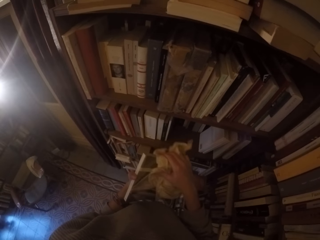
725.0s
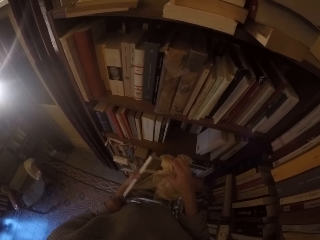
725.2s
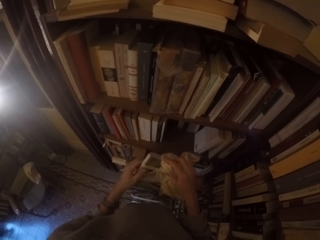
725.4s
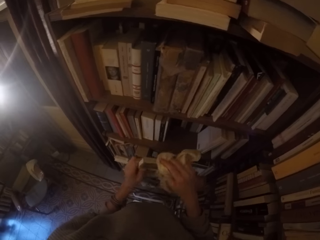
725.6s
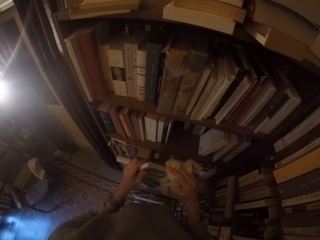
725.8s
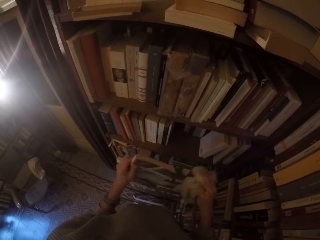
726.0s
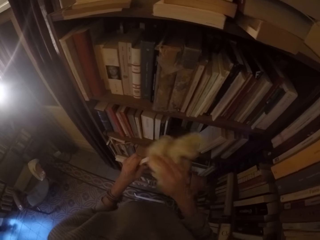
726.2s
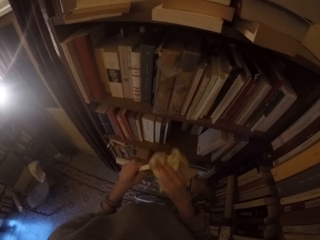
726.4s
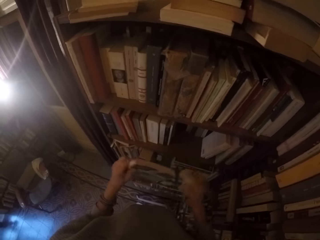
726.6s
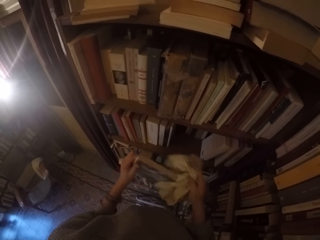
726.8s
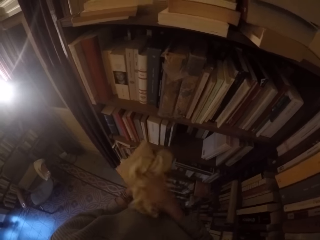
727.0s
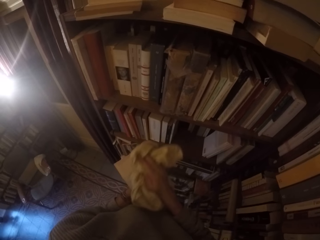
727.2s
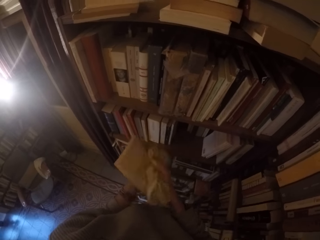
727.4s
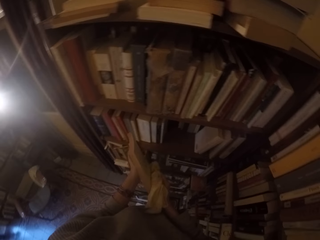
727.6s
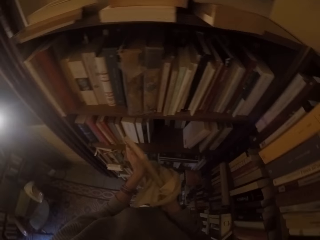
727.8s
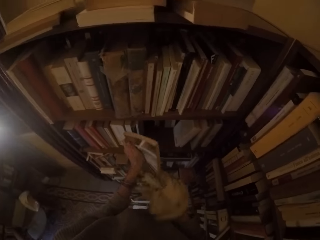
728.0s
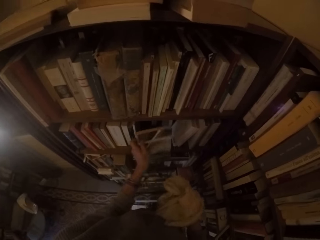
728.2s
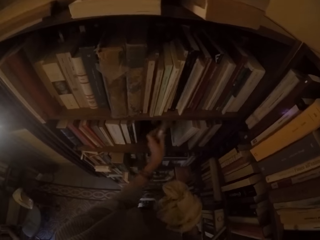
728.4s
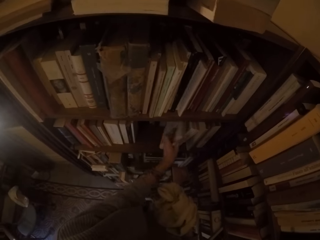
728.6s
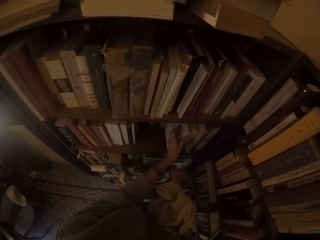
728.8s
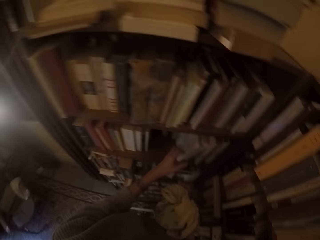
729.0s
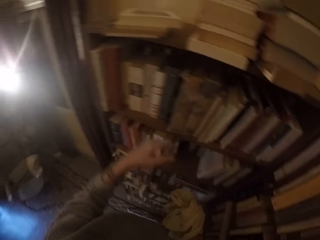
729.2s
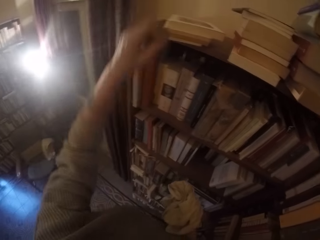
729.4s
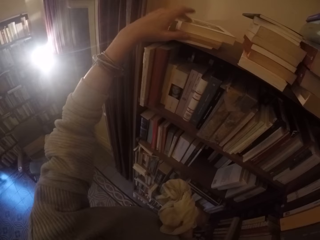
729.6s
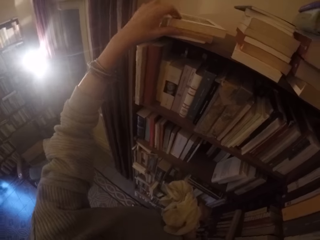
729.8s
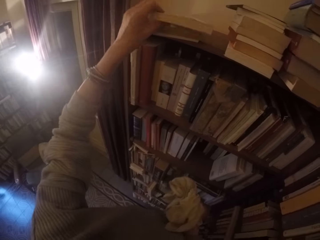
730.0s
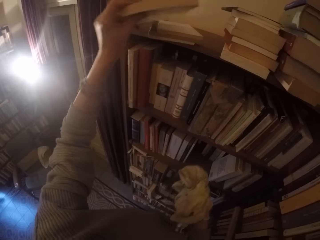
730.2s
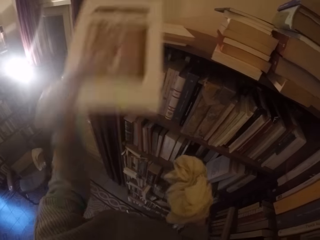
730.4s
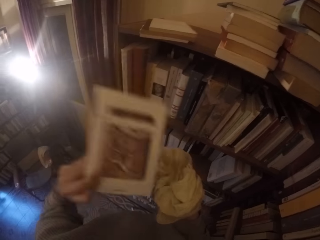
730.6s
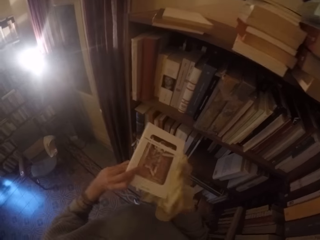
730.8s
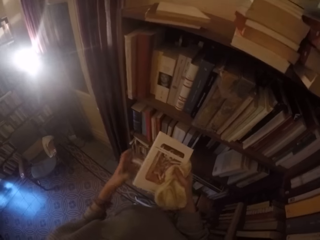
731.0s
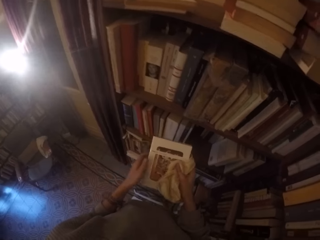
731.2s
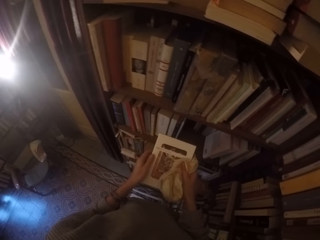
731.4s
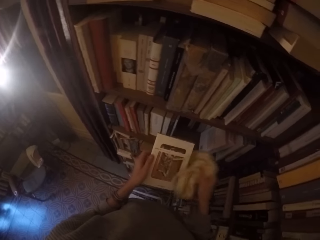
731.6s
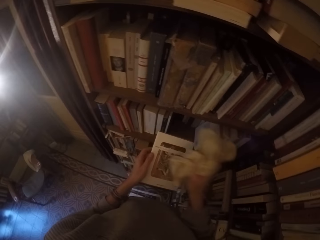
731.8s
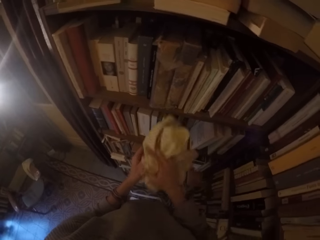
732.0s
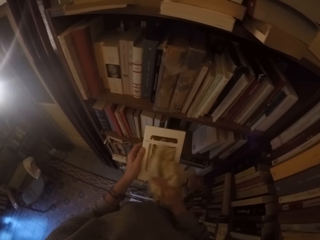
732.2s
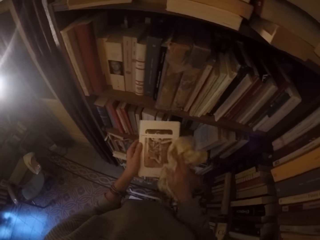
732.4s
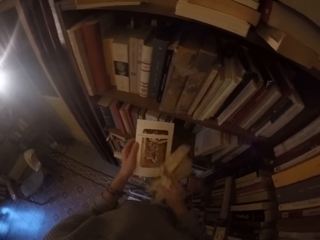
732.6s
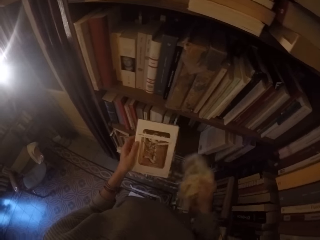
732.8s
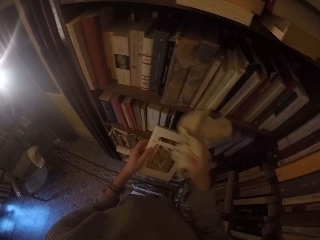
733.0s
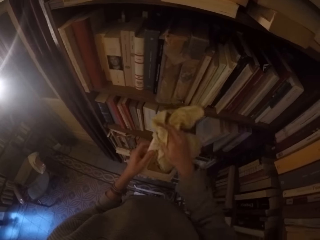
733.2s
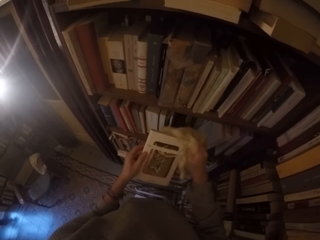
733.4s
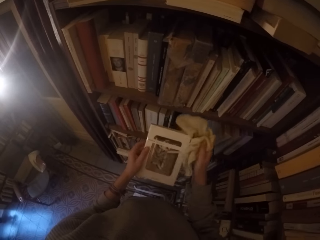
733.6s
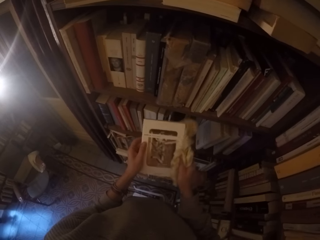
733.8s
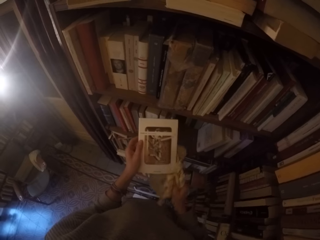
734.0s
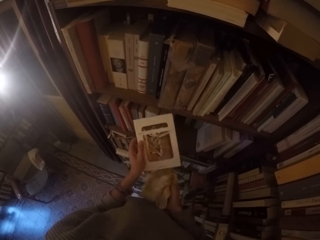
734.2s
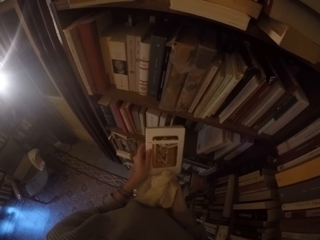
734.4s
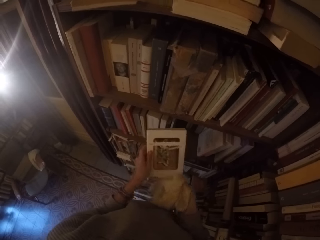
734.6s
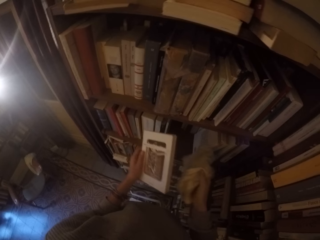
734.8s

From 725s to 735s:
The camera wearer turns the book around with both hands and cleans the book with the rag with her right hand. She puts the book in the bookshelf with her left hand. She picks a book from the top of the bookshelf with her left hand. She cleans the book with the rag with her right hand.

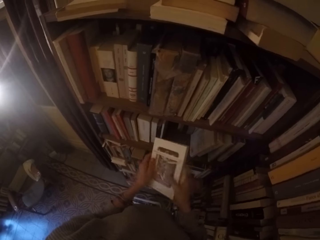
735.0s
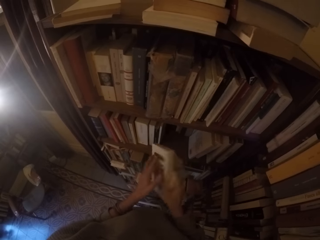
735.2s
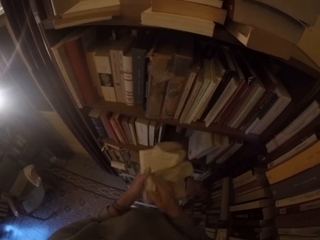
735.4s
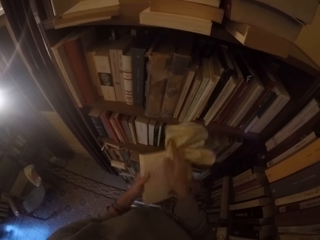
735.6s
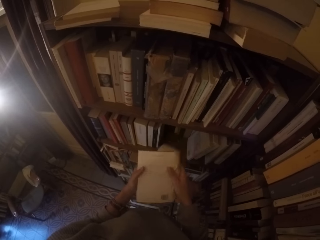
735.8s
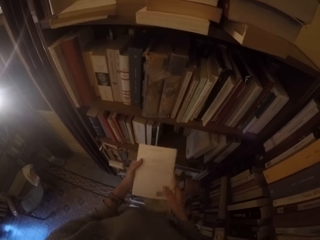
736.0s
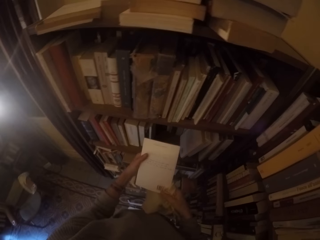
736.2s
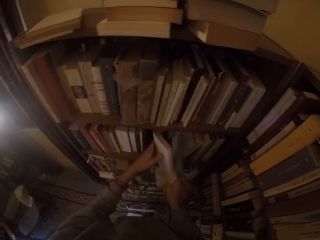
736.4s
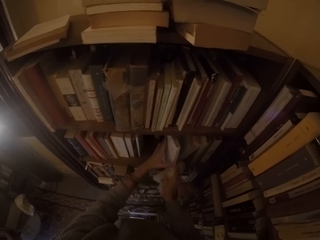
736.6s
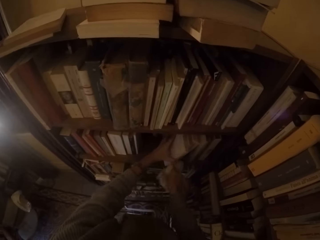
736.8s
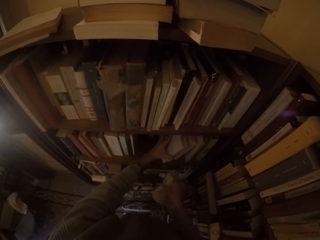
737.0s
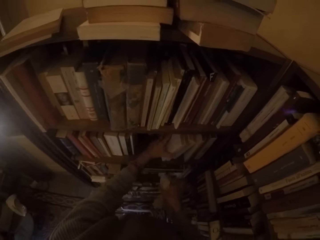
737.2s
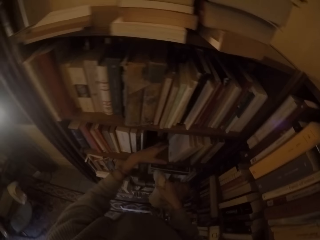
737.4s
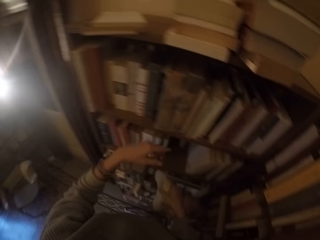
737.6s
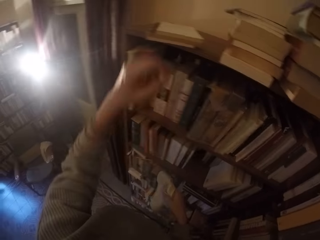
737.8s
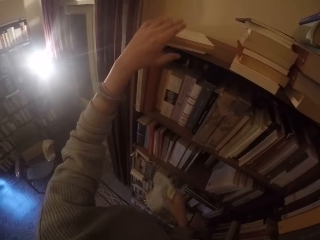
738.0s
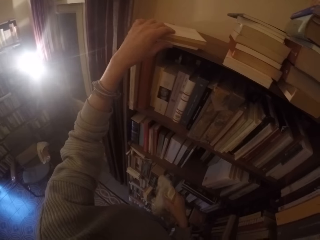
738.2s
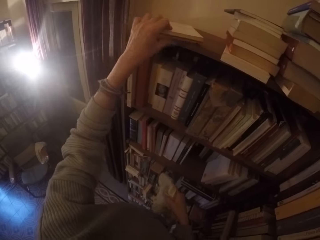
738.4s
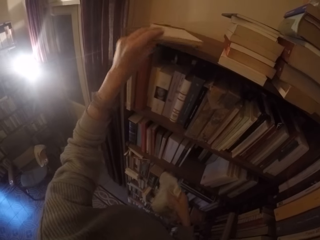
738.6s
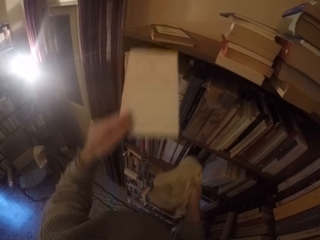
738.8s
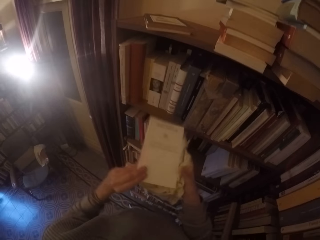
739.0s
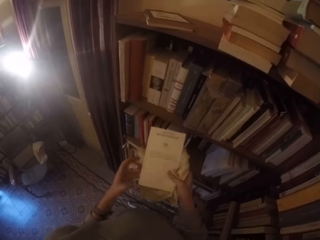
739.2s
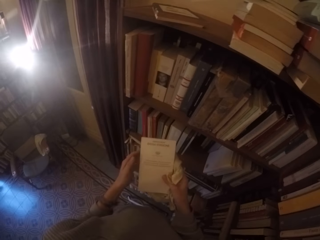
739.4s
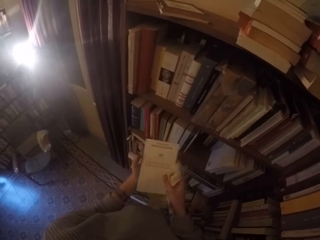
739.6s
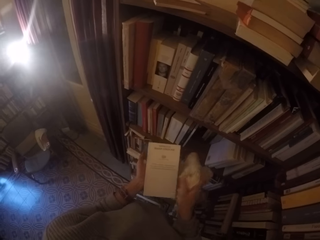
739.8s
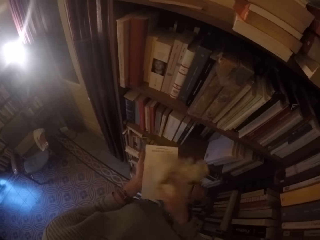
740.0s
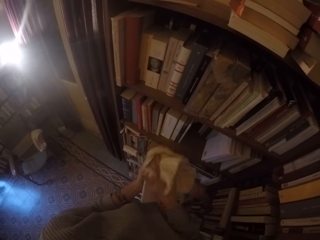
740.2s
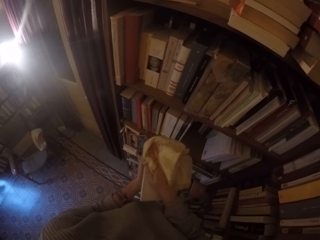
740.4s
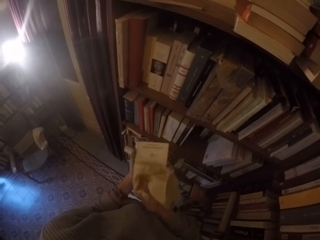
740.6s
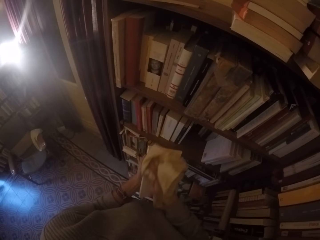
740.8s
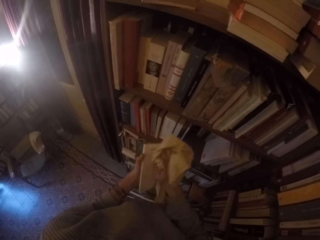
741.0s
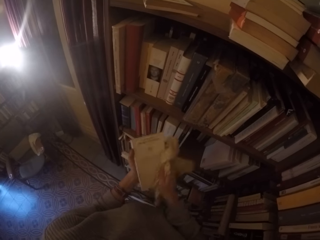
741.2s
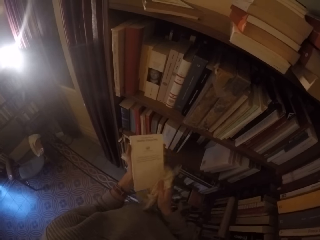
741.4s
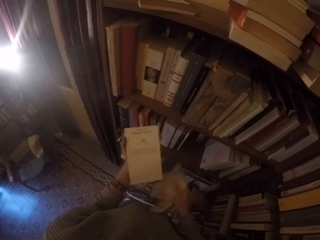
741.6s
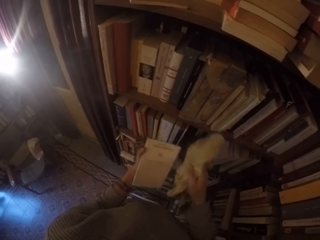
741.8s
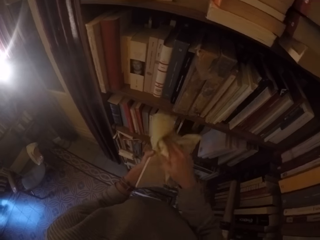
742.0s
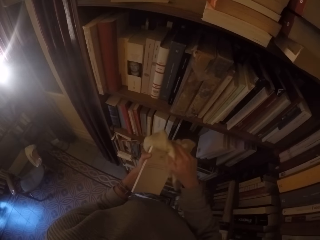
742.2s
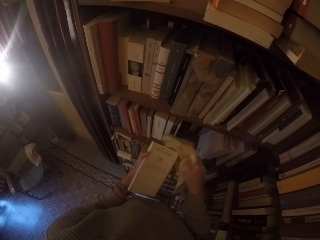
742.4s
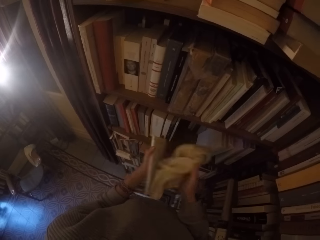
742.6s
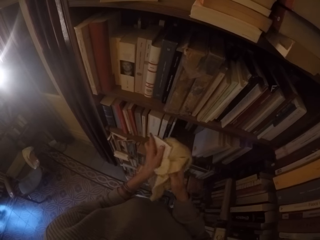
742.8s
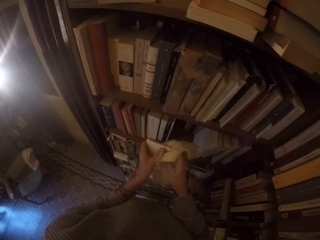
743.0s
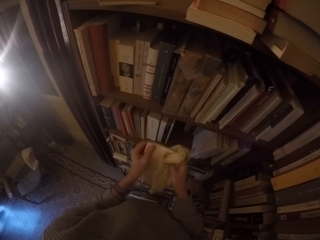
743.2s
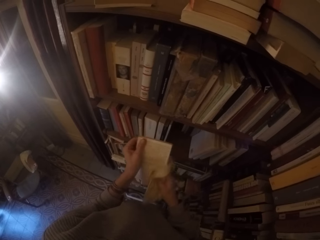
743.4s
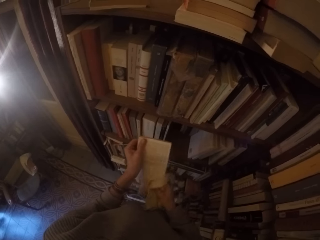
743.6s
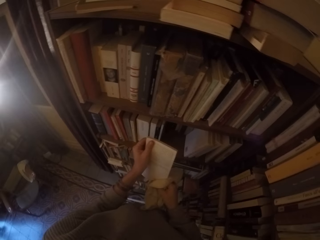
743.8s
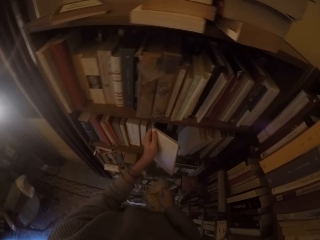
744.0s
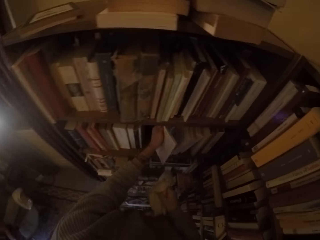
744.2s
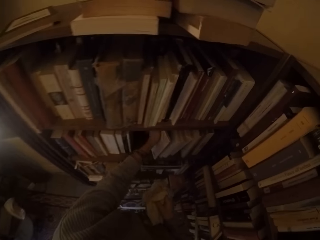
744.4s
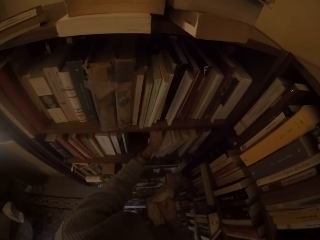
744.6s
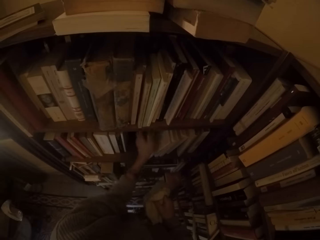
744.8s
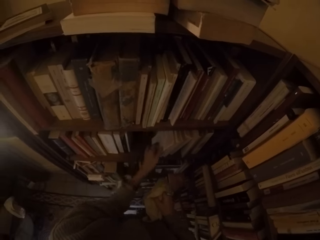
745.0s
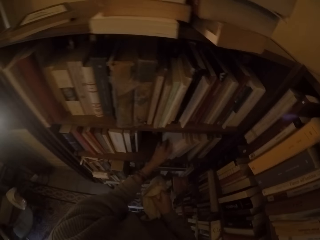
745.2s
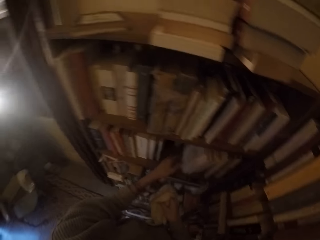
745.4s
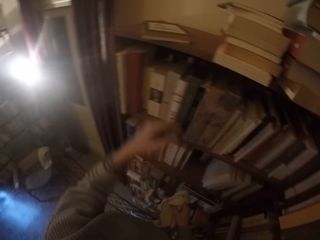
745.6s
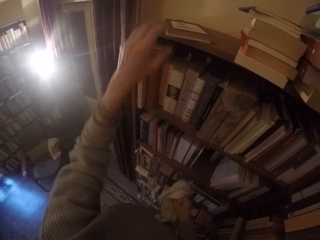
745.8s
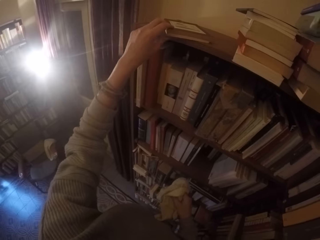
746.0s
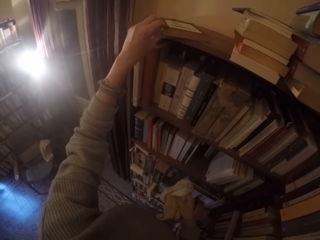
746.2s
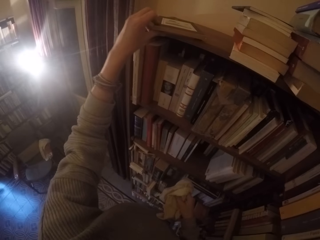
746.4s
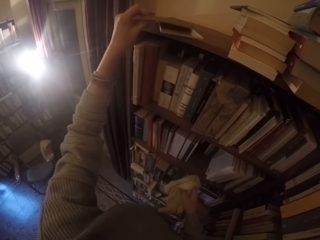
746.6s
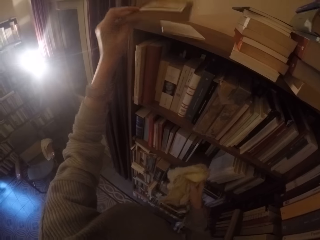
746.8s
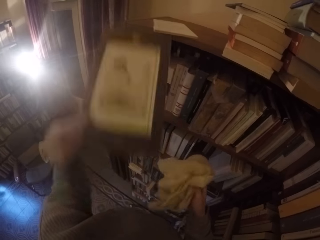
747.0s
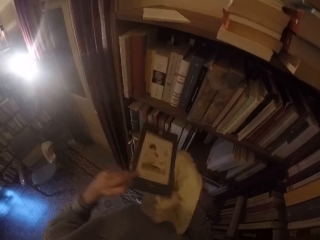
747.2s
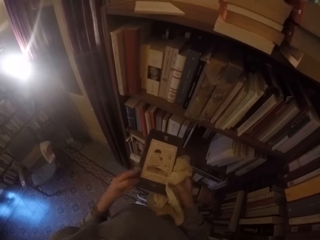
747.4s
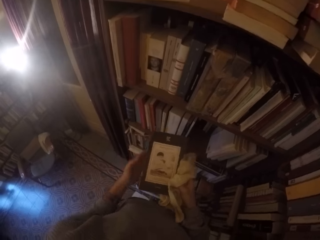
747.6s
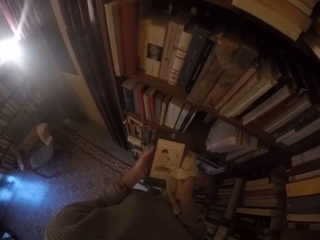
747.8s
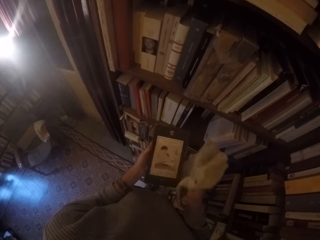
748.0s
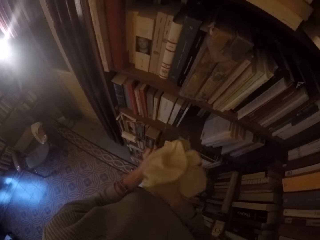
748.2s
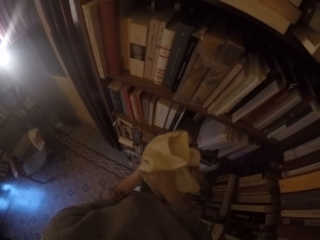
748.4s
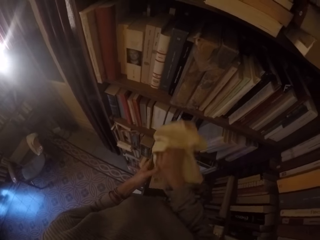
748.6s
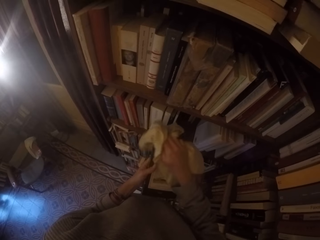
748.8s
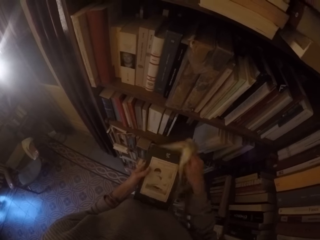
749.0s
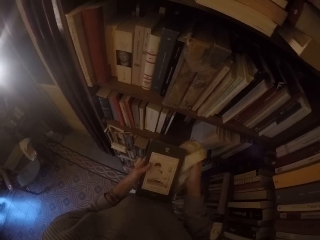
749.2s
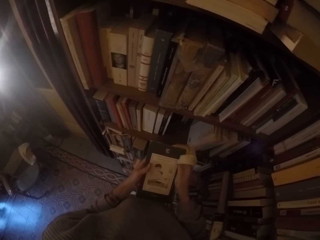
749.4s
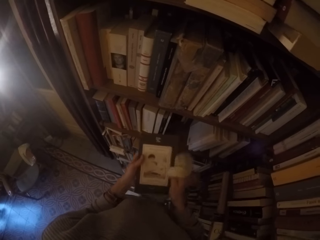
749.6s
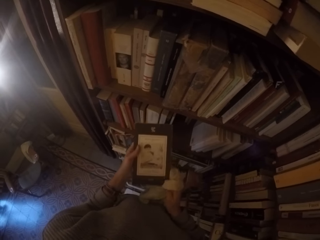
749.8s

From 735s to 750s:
The camera wearer turns the book around with both hands and cleans the book with the rag with her right hand. She puts the book in the bookshelf with her left hand. She picks a book from the top of the bookshelf with her left hand. She cleans the book with the rag with her right hand. She turns the book around with both hands and cleans the book with the rag with her right hand. She puts the book in the bookshelf with her left hand. She picks a book from the top of the bookshelf with her left hand. She cleans the book with the rag with her right hand.
